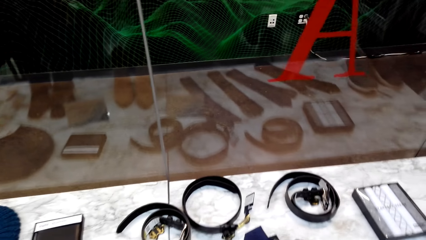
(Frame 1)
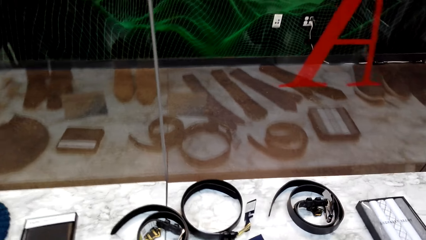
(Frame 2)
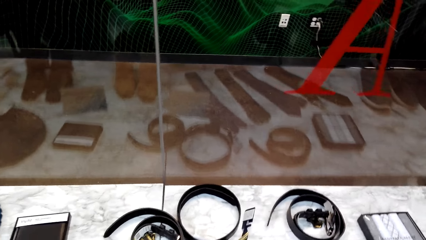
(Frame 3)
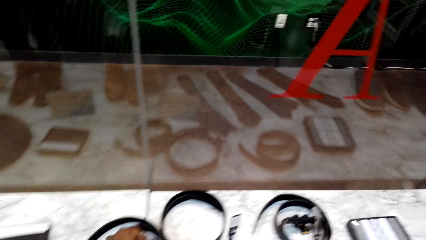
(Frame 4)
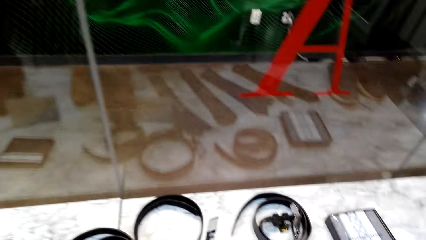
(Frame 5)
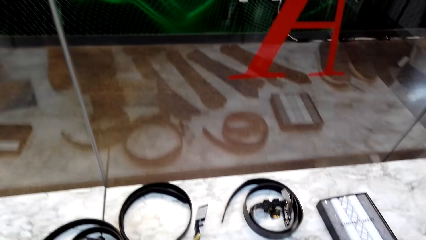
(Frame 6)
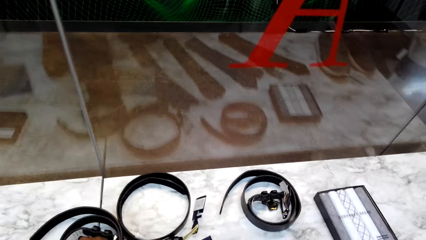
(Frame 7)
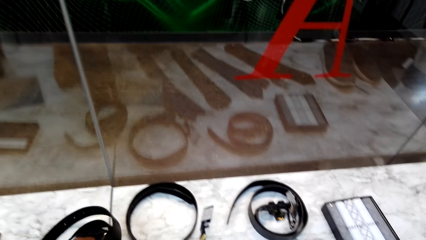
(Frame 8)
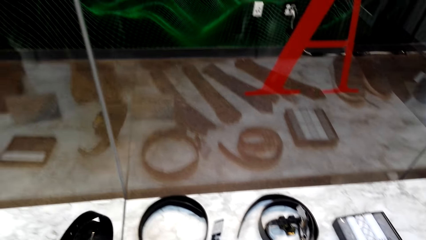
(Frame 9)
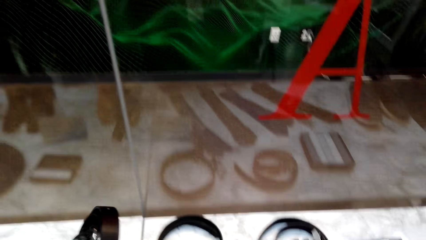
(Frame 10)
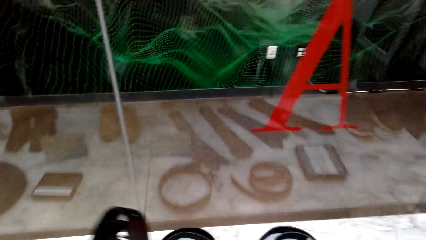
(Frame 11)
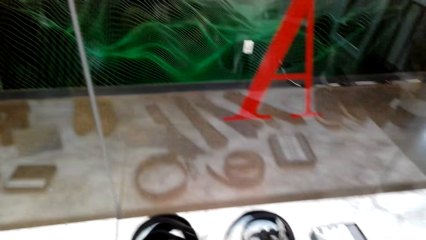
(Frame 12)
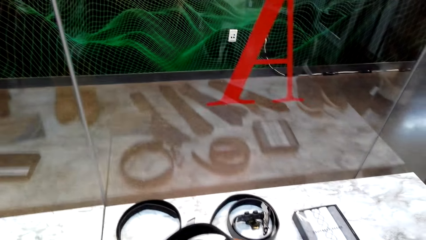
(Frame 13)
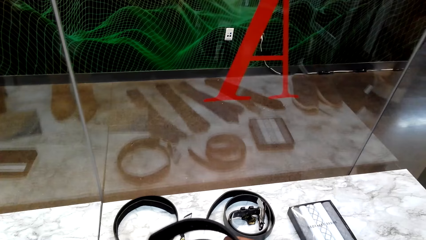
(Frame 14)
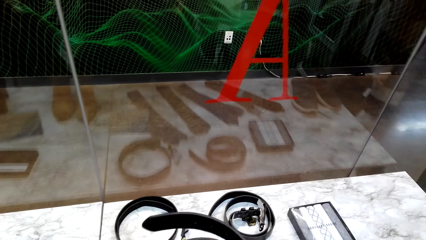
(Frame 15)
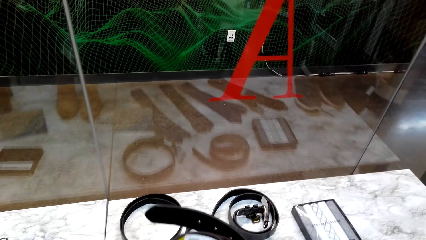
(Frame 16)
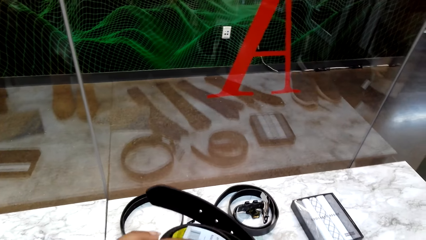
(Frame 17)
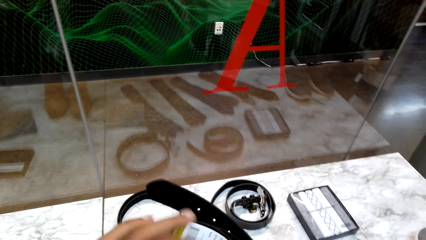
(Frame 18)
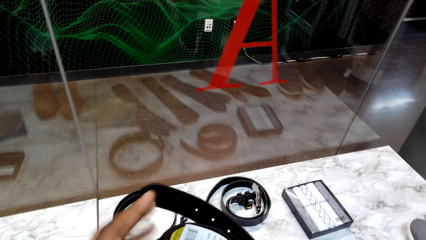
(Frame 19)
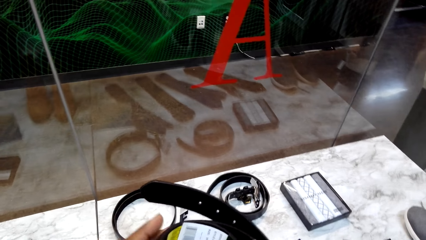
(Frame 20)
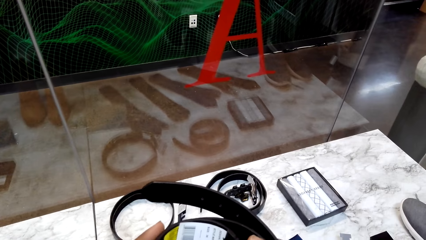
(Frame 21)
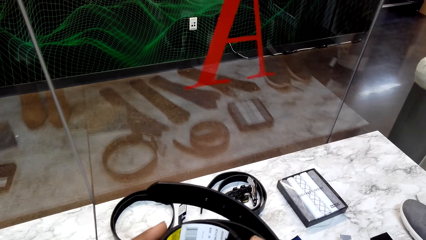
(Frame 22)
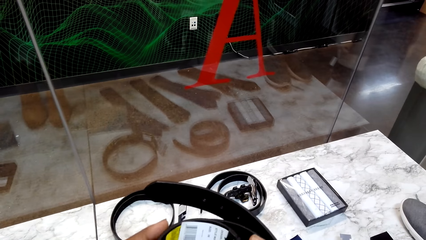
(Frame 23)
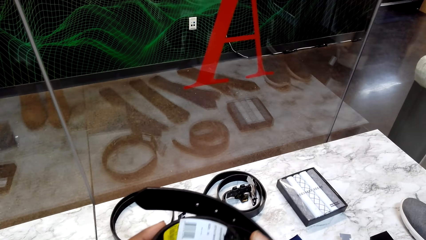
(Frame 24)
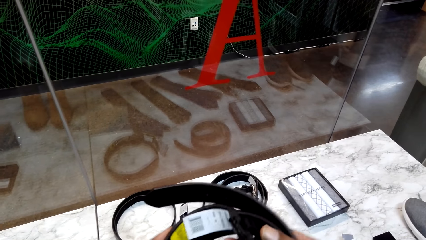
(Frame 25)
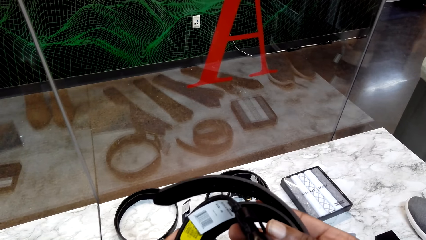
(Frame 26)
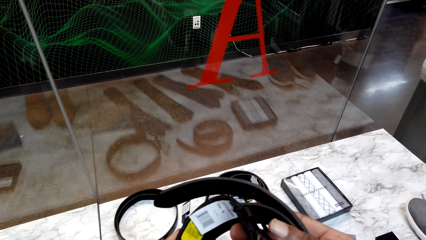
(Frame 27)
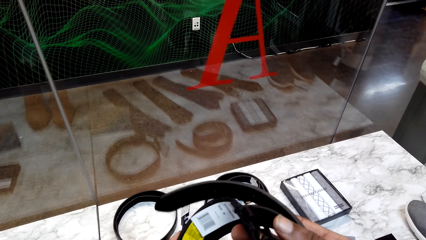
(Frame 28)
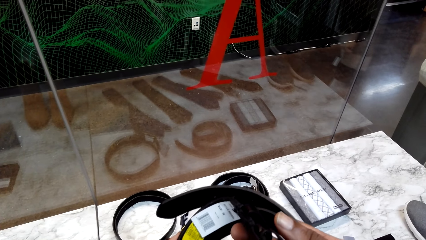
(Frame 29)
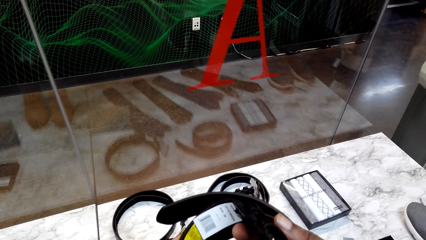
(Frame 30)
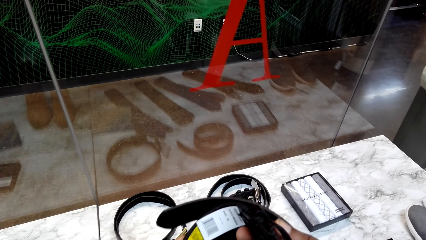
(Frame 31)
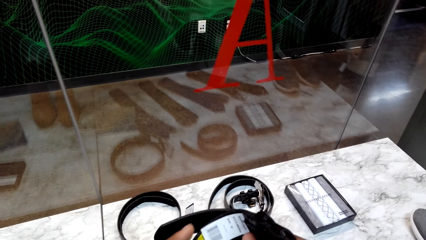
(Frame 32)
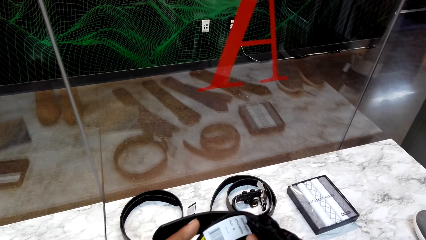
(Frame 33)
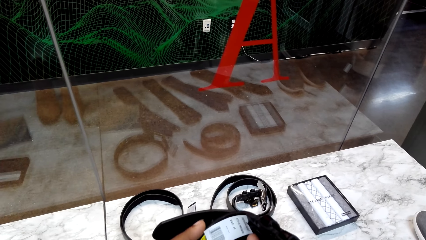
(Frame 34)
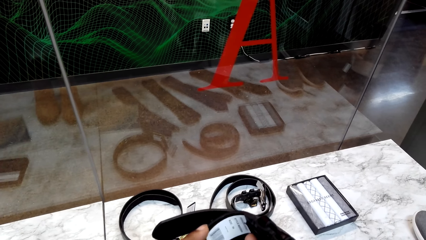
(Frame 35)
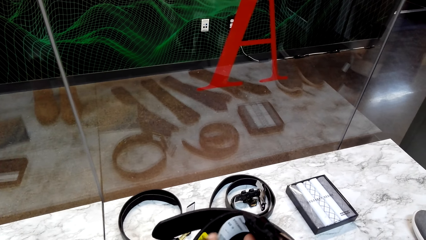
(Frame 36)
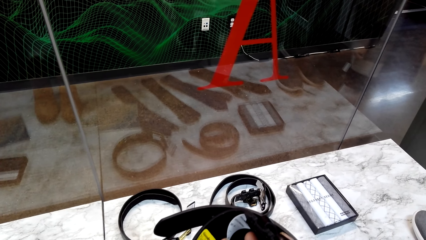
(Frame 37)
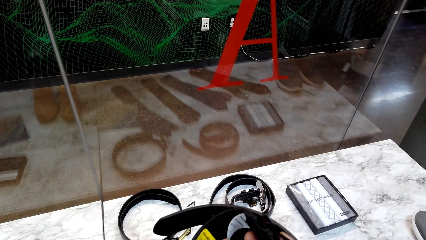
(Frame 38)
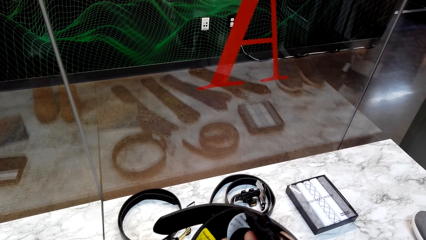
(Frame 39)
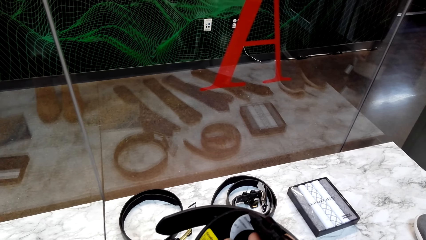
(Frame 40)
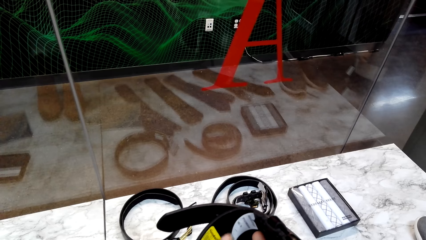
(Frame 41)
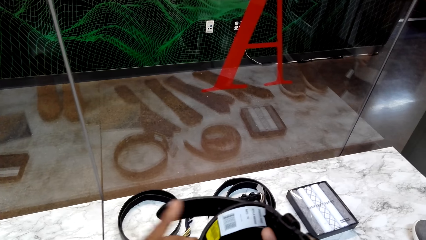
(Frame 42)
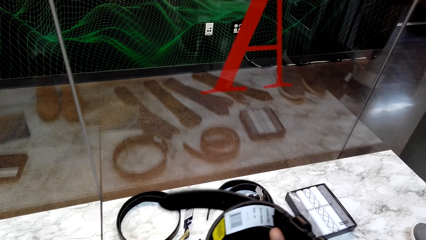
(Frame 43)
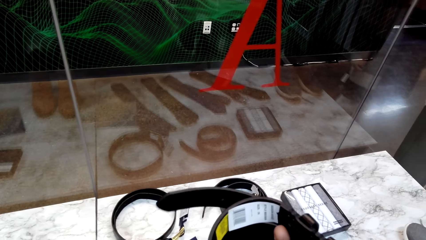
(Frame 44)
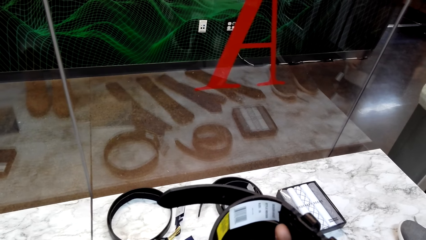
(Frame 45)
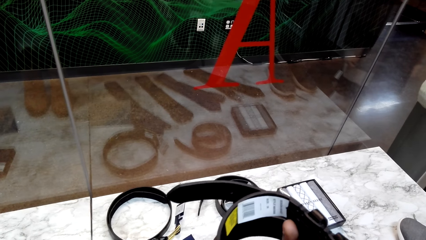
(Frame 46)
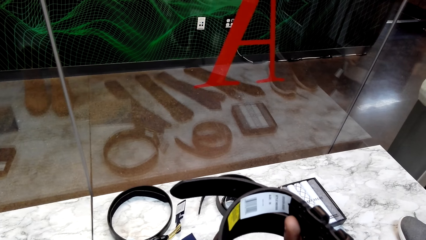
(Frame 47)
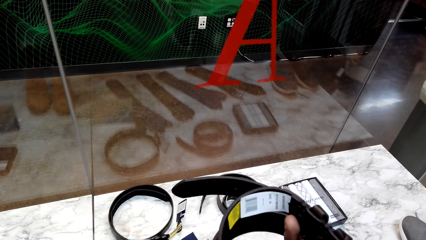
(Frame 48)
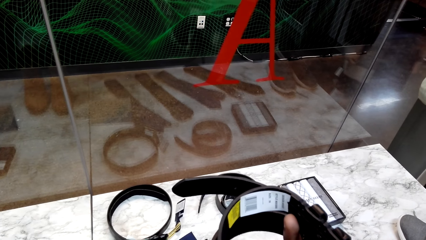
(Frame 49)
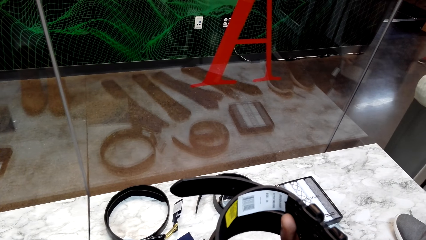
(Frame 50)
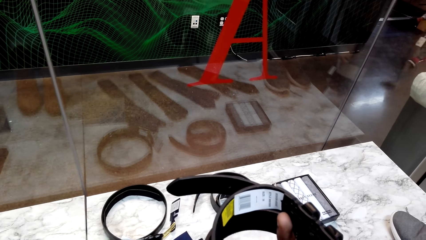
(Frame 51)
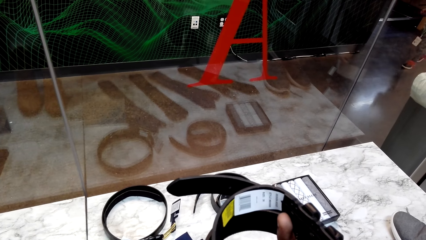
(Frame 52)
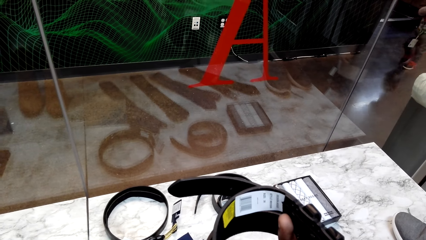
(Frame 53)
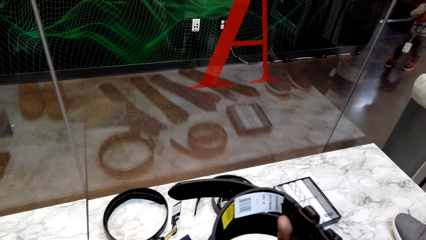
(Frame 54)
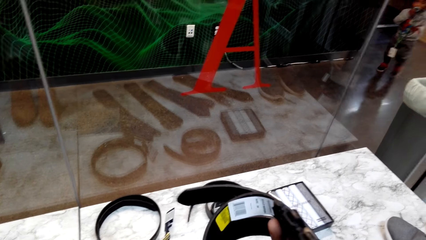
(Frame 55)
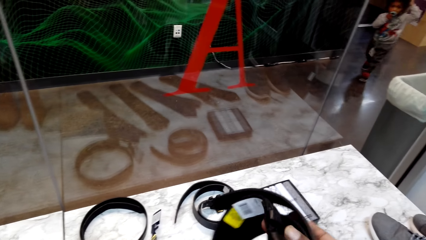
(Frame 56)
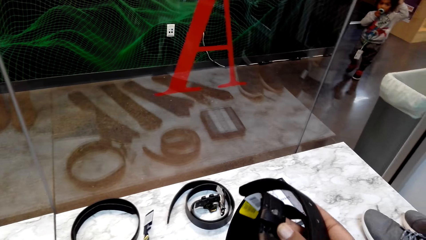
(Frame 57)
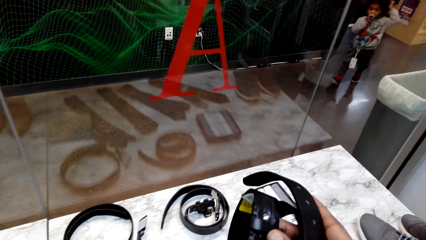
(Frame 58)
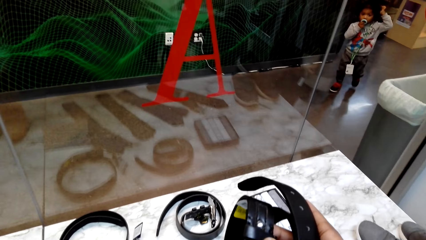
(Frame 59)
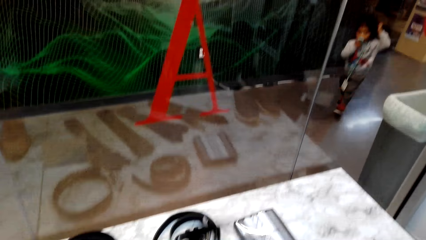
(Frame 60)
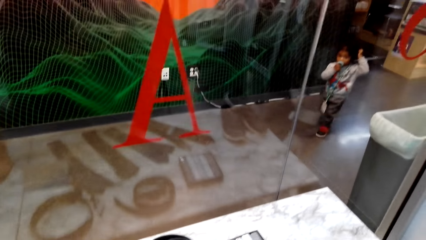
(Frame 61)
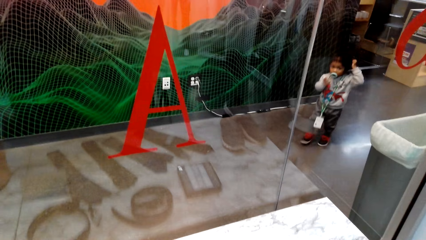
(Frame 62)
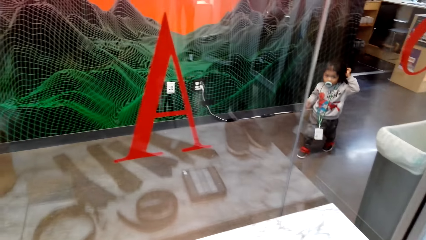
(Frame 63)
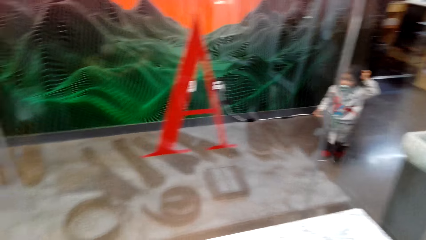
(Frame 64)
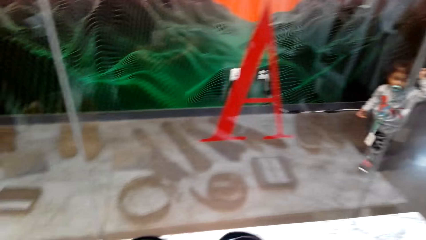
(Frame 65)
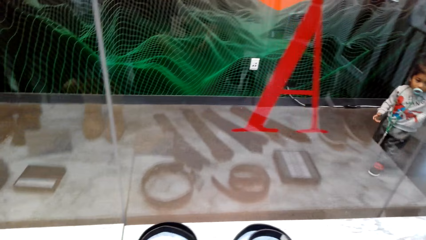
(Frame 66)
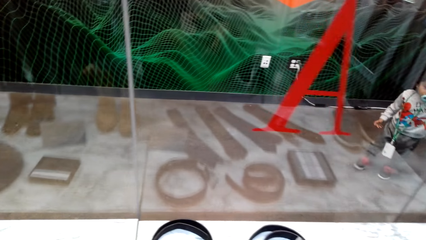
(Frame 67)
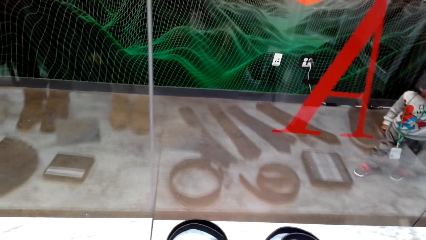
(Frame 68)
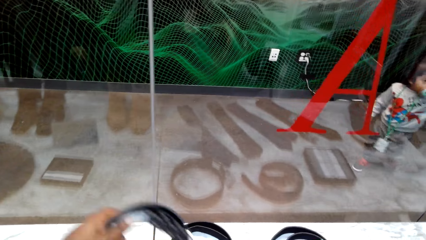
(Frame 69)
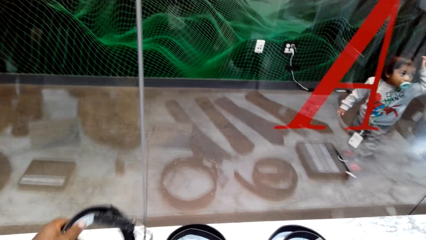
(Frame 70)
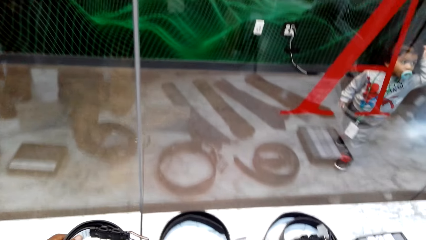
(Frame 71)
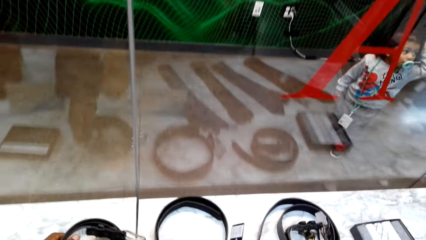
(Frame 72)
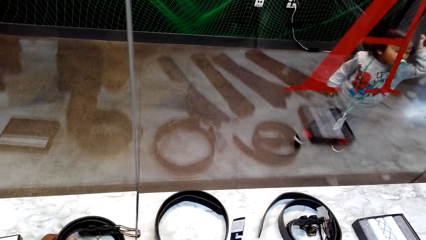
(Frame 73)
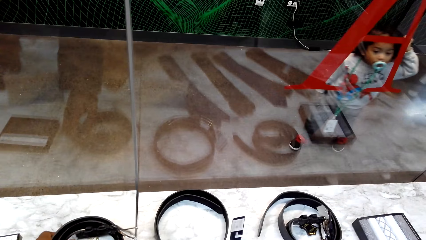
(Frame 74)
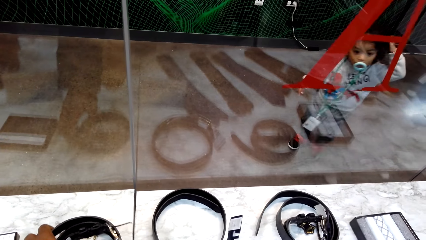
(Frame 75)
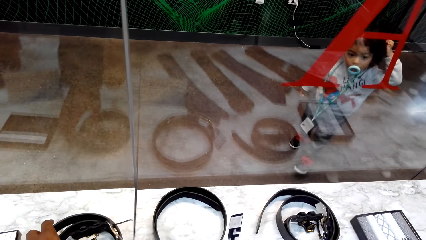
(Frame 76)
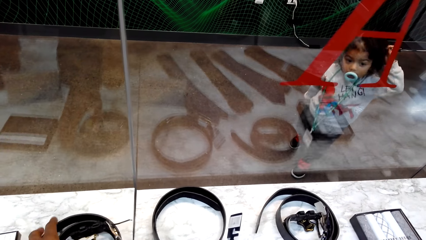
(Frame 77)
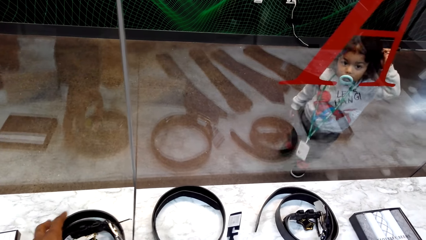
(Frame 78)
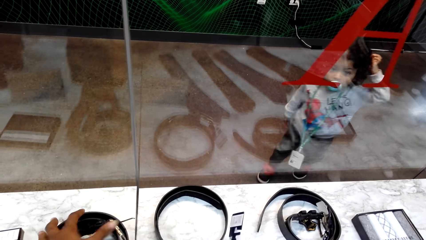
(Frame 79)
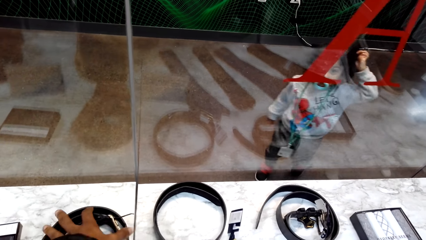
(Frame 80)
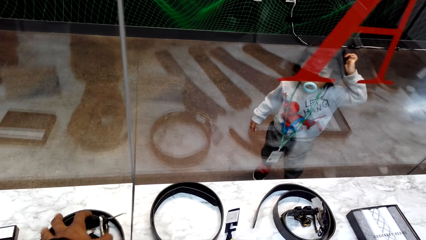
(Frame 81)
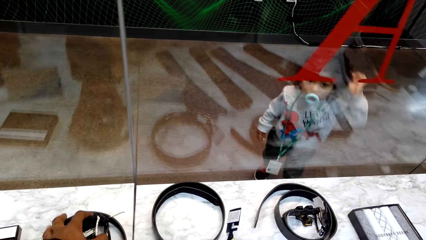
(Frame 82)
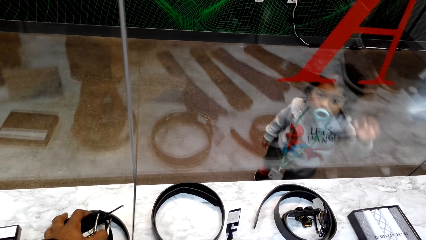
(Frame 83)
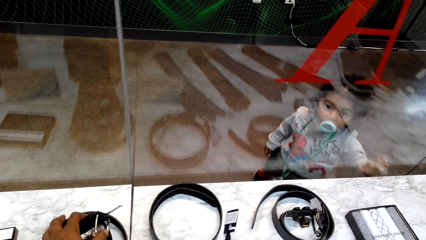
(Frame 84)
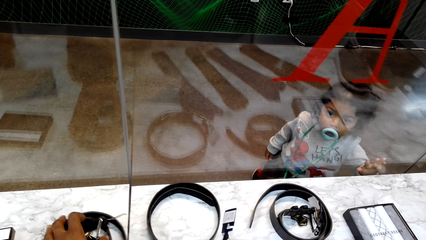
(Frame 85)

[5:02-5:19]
The camera wearer picks the belt from the table. They look at the belt. They put the belt on the table.
